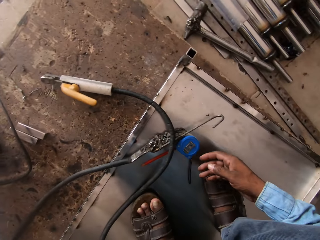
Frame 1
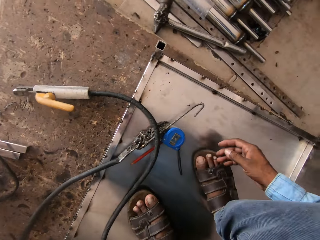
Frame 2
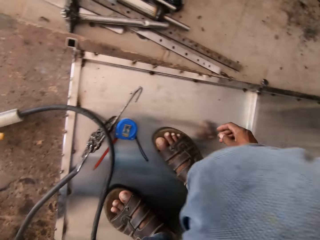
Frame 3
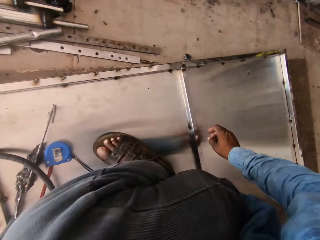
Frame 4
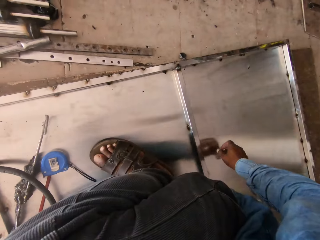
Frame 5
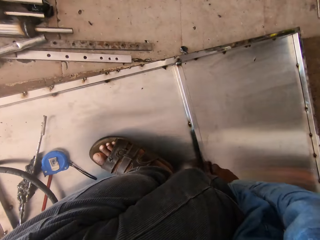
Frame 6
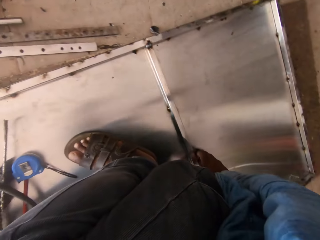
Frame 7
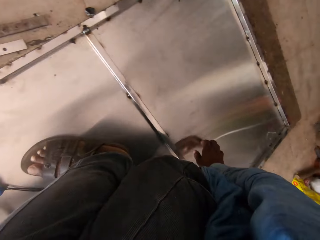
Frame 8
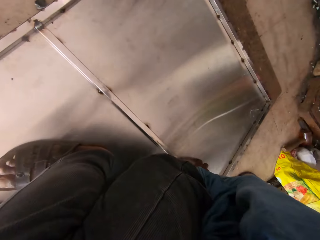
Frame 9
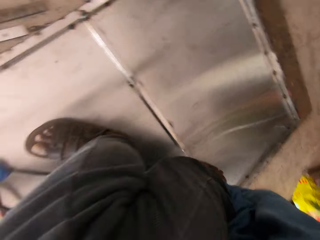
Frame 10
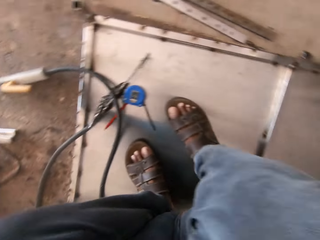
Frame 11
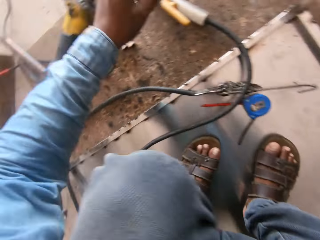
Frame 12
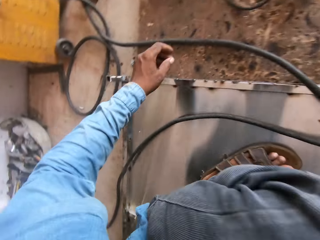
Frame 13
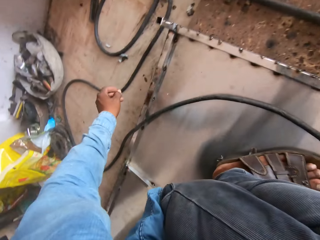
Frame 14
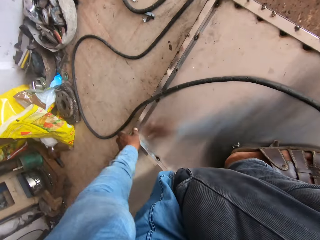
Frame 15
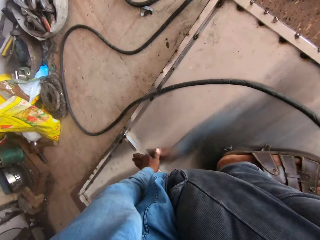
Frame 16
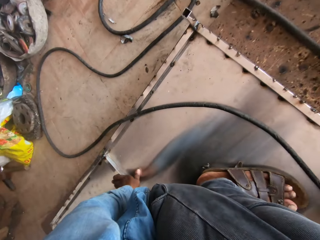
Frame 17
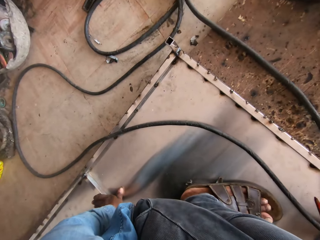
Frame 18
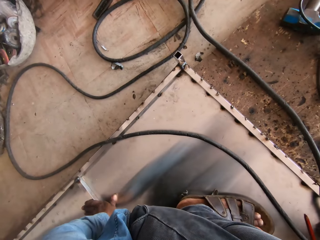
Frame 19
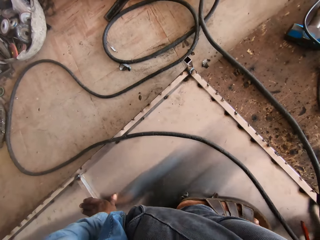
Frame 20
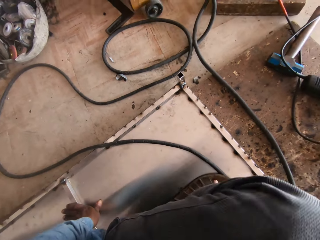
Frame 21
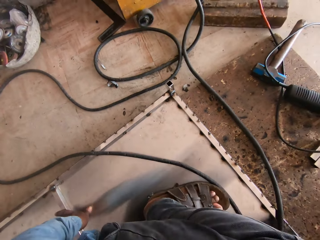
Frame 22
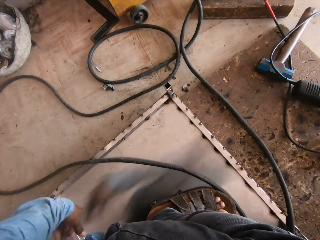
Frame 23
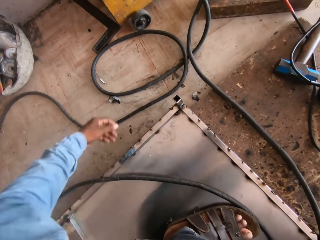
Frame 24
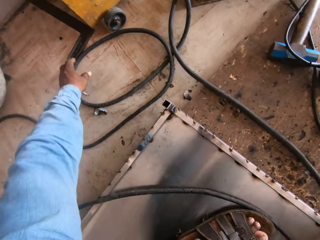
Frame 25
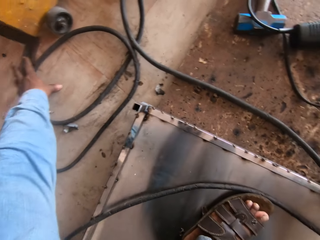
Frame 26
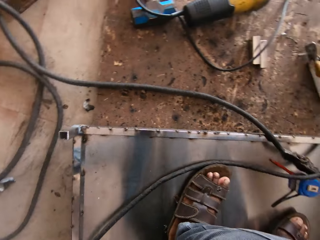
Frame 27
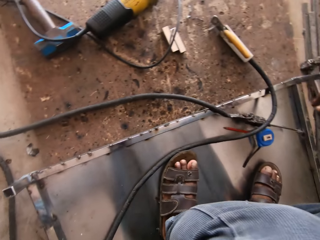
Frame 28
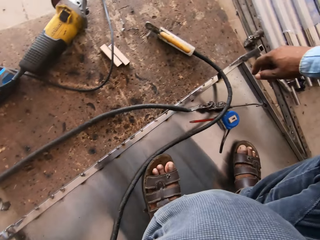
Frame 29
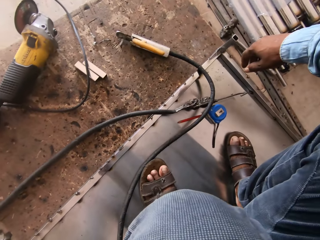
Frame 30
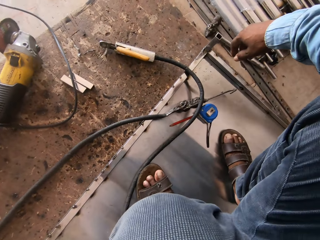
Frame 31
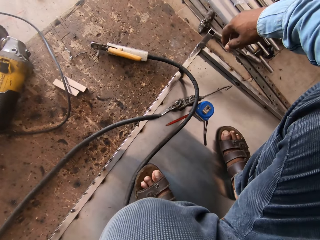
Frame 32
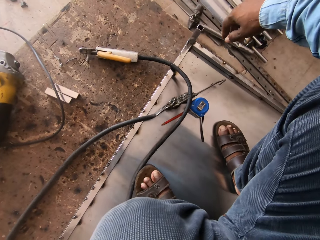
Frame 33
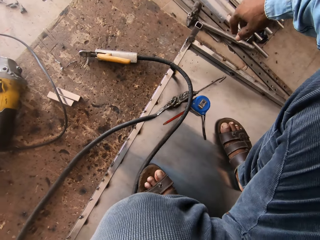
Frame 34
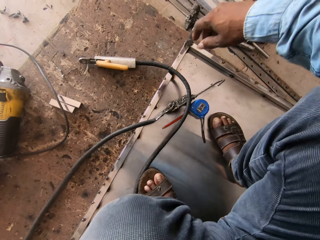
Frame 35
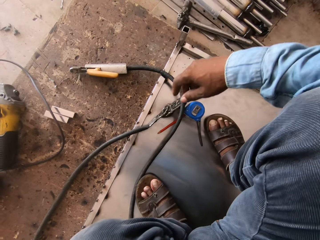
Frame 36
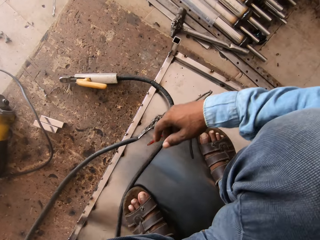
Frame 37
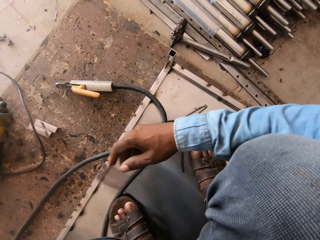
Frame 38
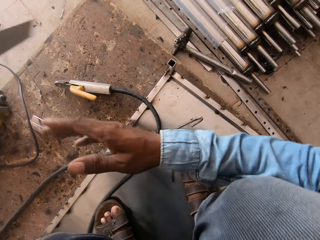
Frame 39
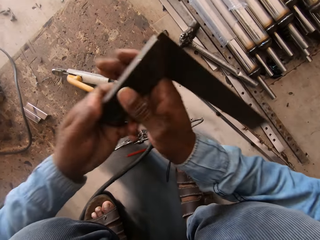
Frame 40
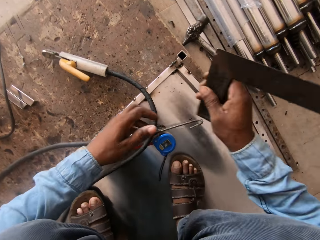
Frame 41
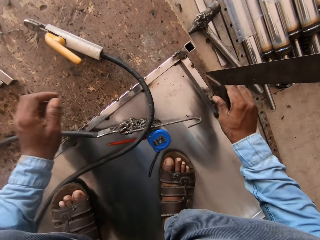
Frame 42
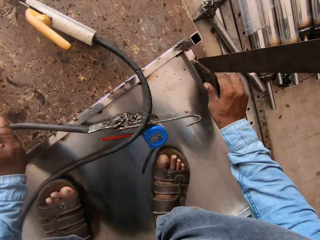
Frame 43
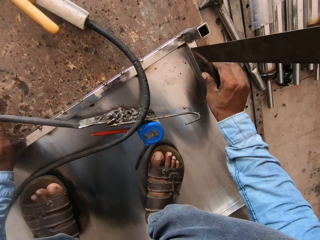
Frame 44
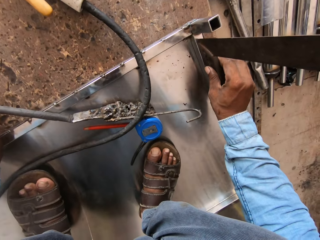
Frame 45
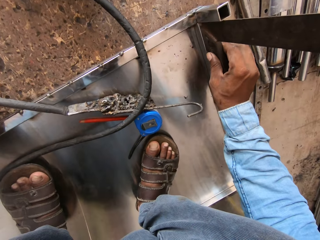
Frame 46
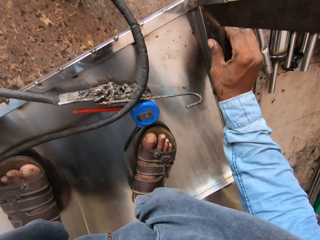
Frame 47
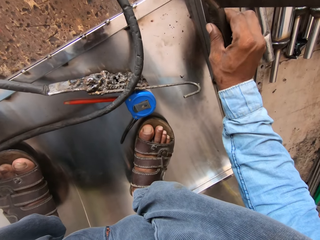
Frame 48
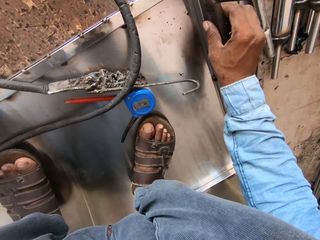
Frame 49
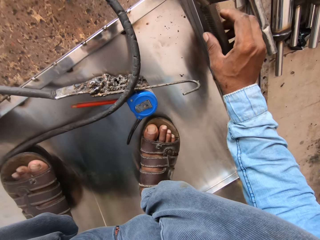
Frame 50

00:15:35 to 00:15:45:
The camera wearer holds the grinder with the left hand. They step on the metal. They hold the square with both hands. They hold the square with the right hand.

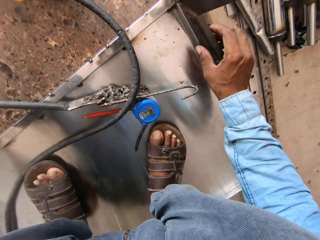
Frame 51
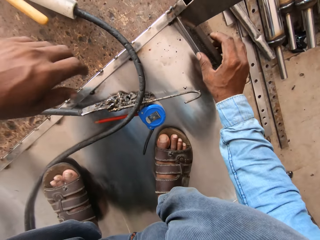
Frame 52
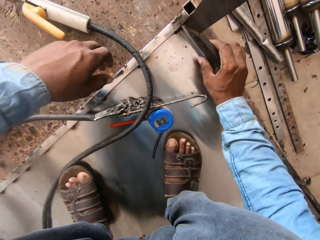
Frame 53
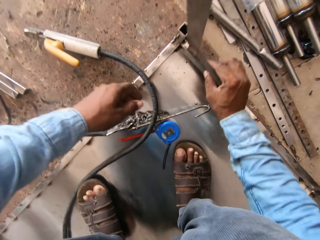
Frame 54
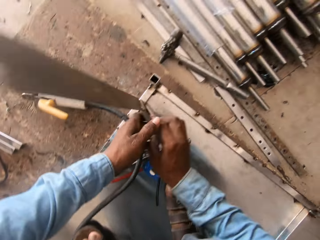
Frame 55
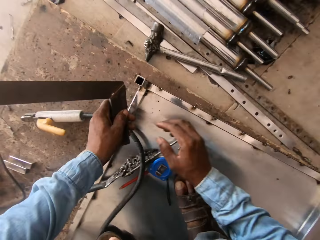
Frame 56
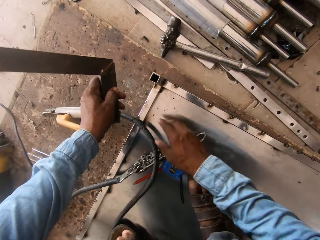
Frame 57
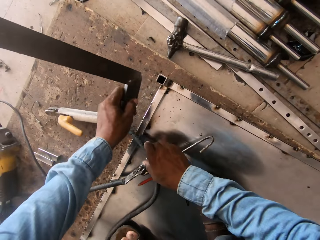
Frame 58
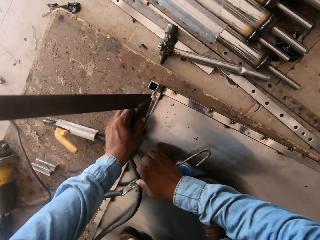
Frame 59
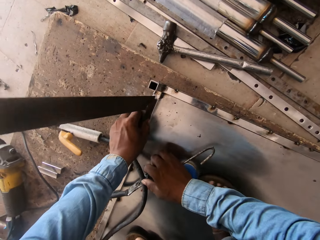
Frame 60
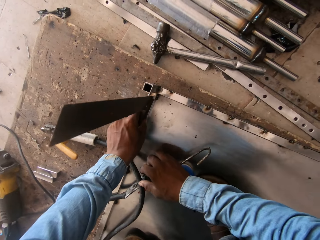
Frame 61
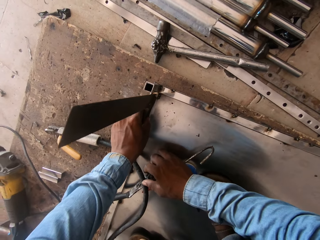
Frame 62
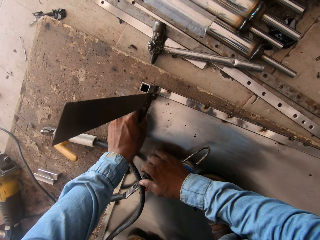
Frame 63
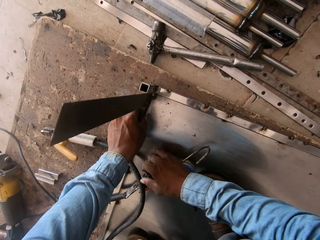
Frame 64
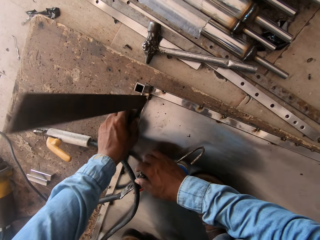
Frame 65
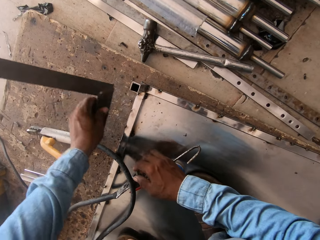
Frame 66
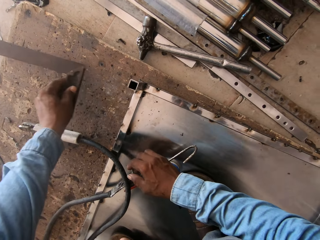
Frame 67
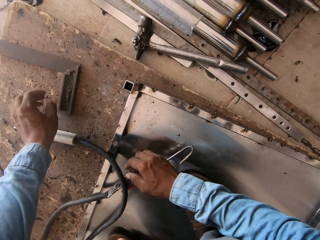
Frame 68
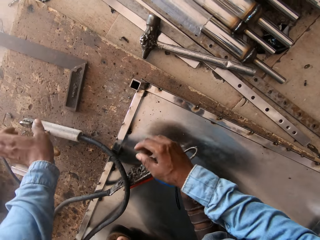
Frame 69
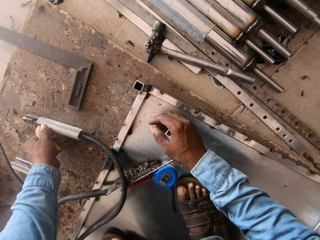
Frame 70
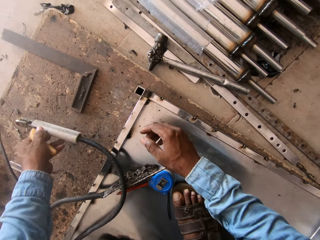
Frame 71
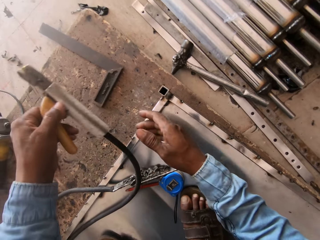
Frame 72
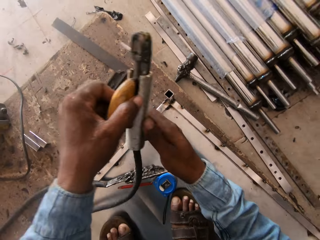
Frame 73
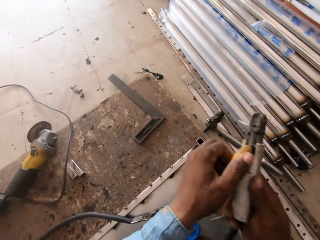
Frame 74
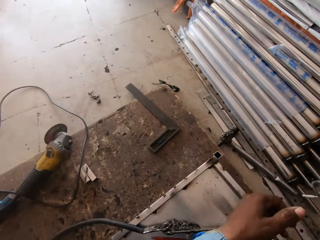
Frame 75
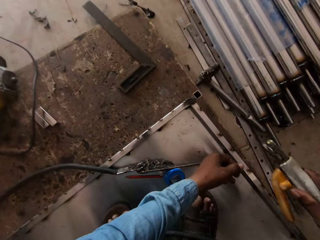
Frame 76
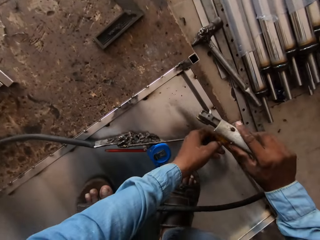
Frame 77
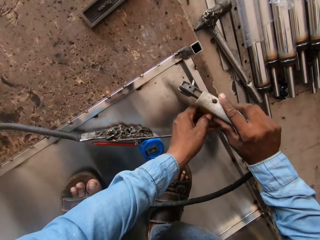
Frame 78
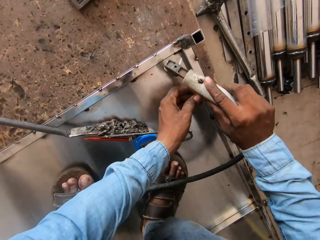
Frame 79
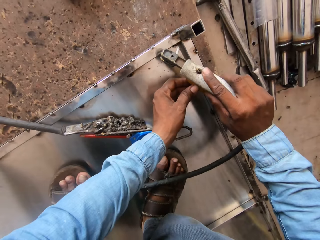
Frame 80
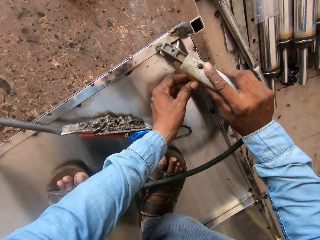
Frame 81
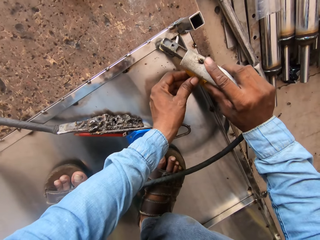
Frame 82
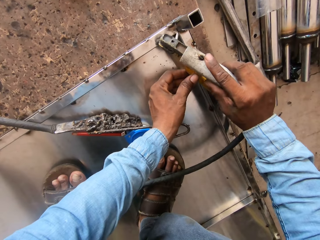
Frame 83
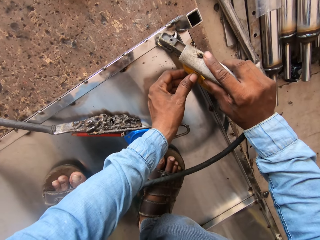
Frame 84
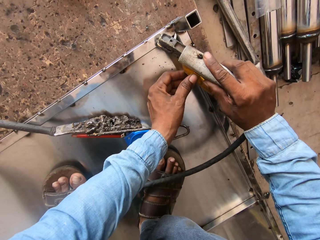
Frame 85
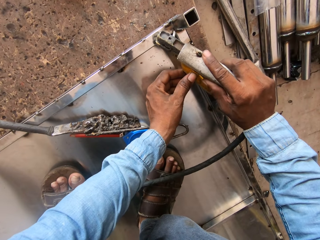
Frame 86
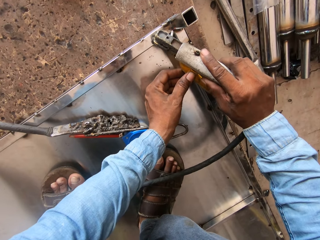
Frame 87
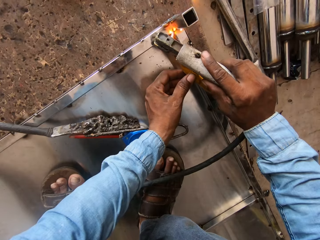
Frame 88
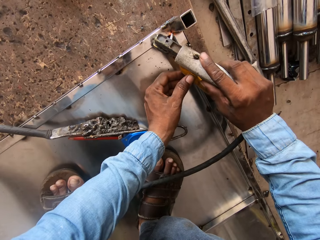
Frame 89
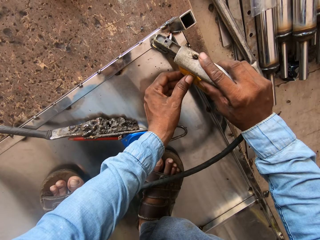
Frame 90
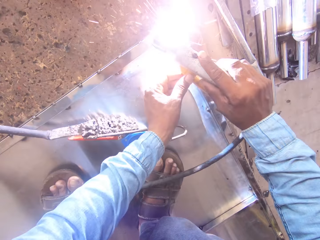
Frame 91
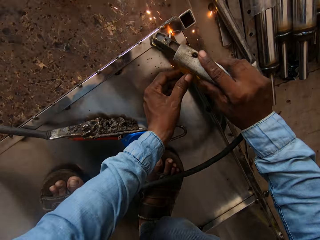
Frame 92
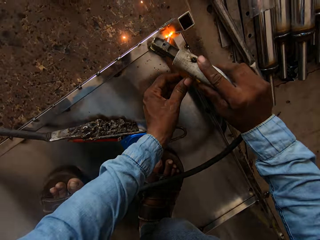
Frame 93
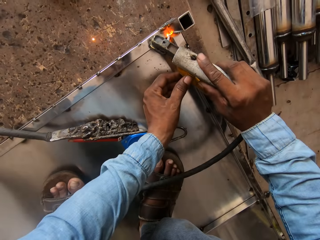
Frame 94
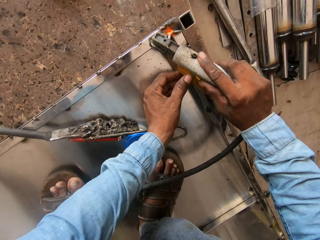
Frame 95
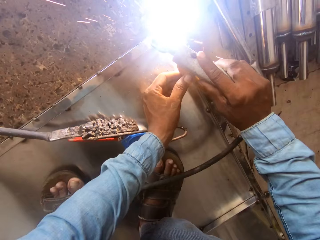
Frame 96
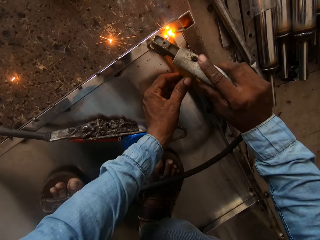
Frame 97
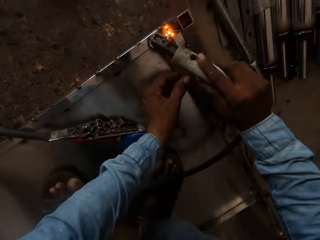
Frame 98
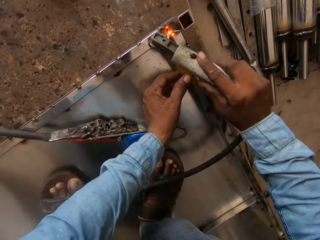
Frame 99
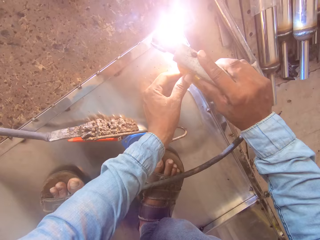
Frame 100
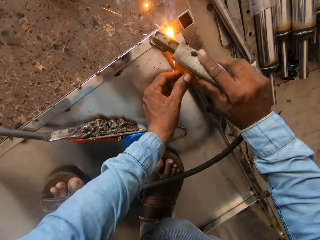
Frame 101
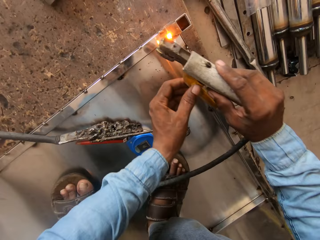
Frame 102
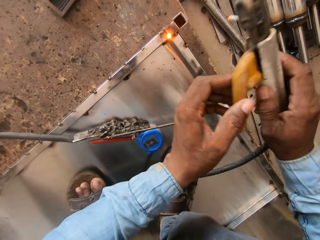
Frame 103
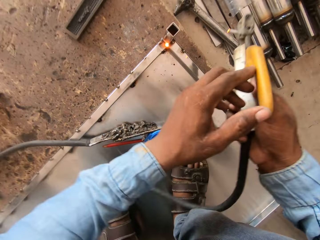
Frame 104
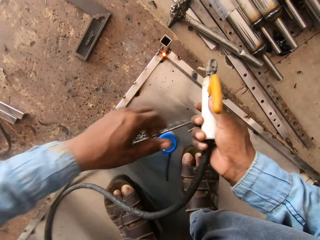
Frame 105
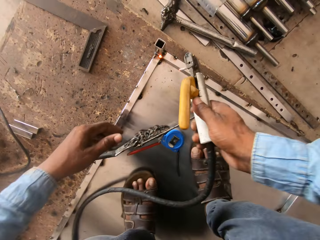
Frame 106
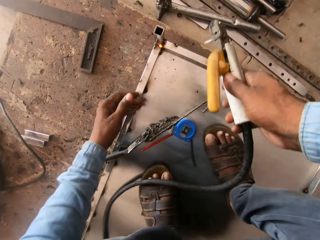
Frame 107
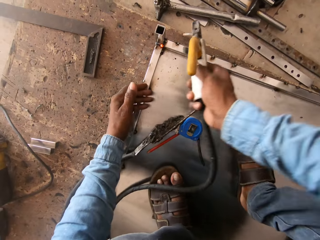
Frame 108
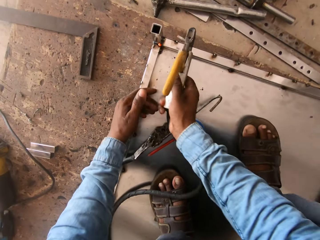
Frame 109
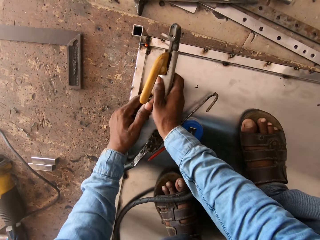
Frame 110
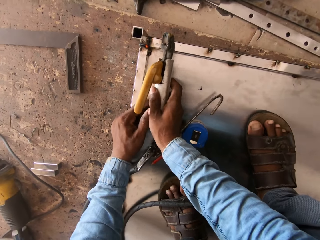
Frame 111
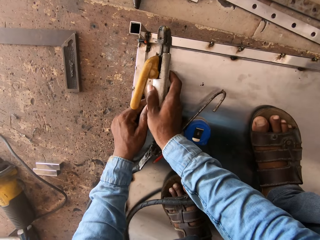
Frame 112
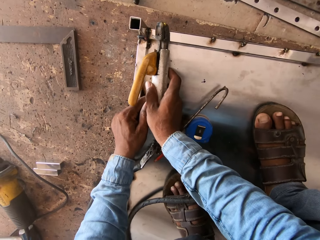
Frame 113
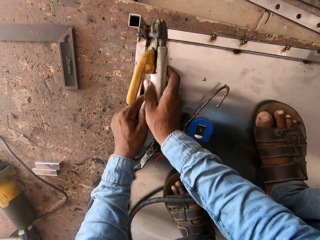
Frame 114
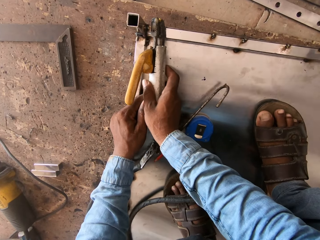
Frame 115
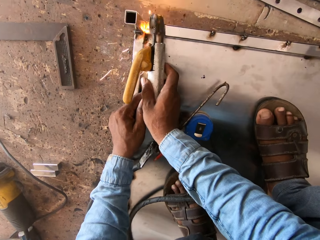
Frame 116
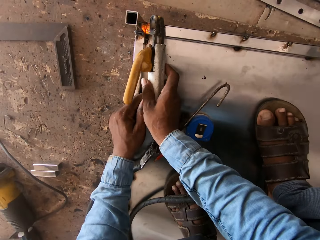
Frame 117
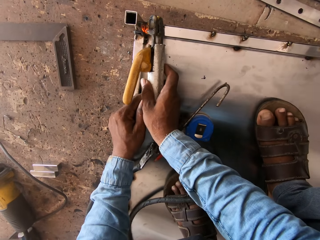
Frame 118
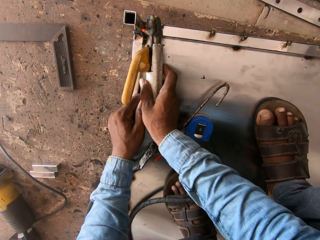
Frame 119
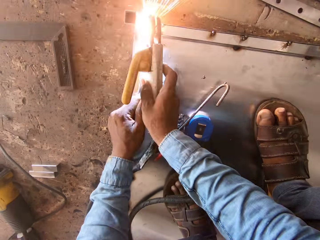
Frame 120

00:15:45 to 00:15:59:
The camera wearer measures on the metal. They hold the square with both hands. They hold the square with the left hand. They hold the cable wire. They put the square on the floor. They hold the electrode holder with the left hand. They hold the electrode holder with the right hand. They hold the electrode holder with both hands. They weld on the metal. They hold the electrode with the right hand.
